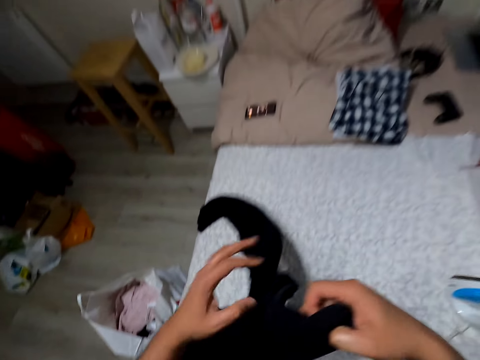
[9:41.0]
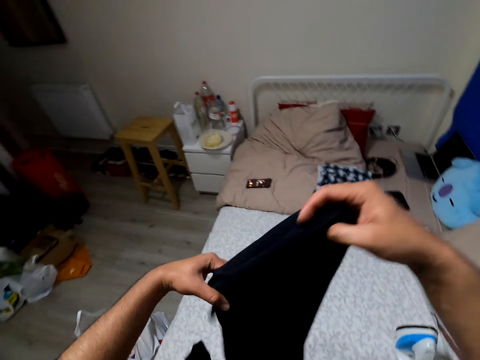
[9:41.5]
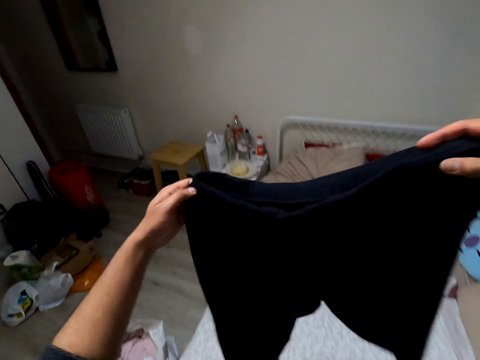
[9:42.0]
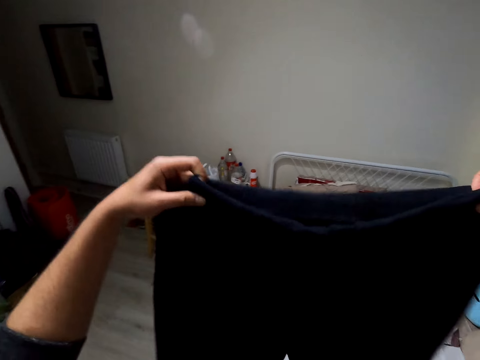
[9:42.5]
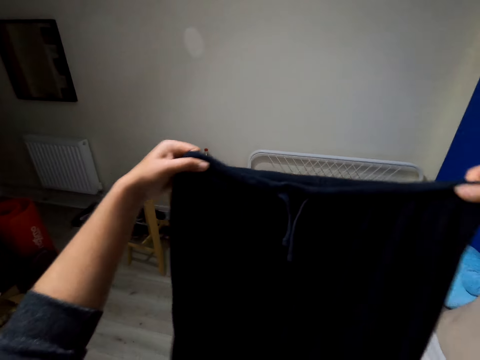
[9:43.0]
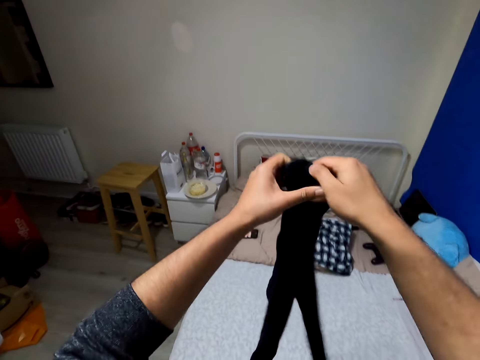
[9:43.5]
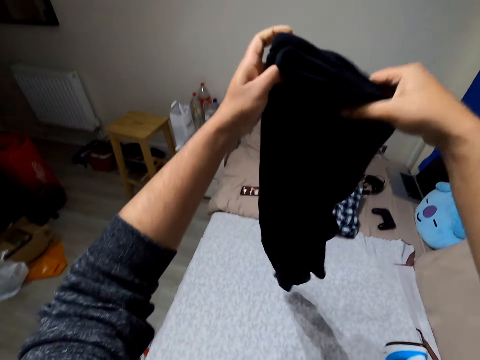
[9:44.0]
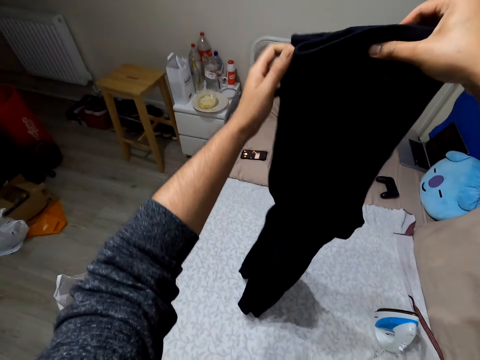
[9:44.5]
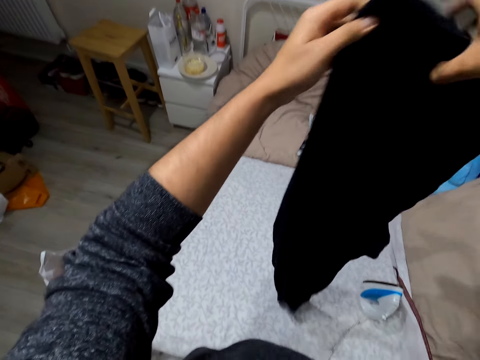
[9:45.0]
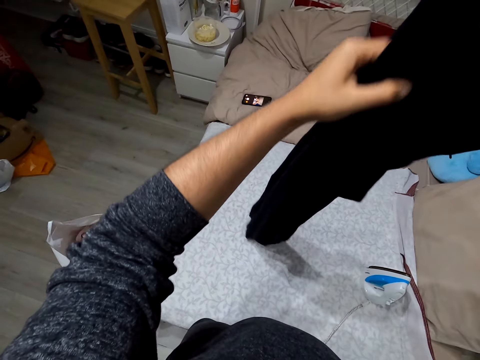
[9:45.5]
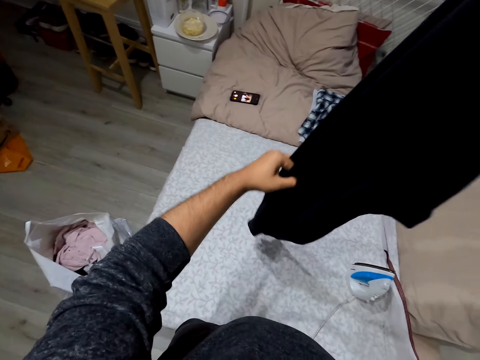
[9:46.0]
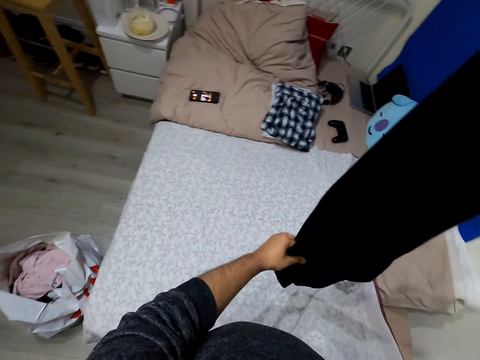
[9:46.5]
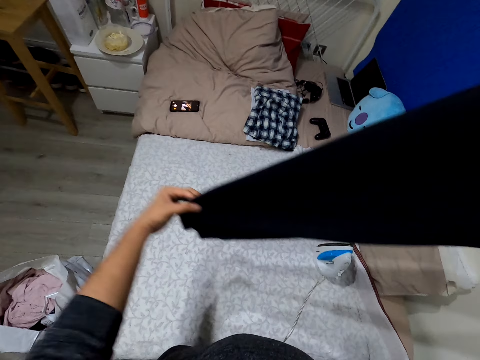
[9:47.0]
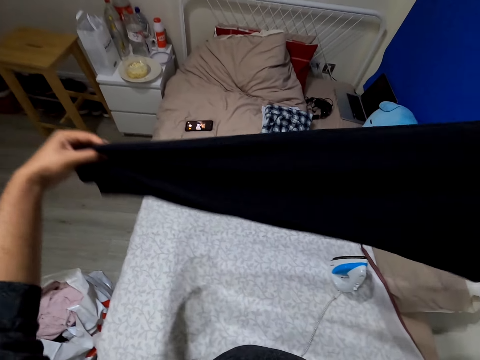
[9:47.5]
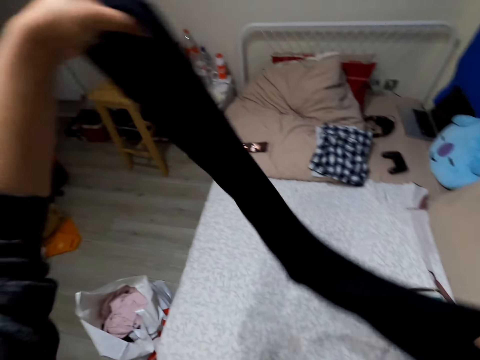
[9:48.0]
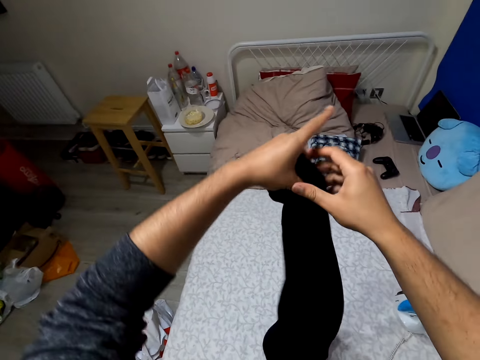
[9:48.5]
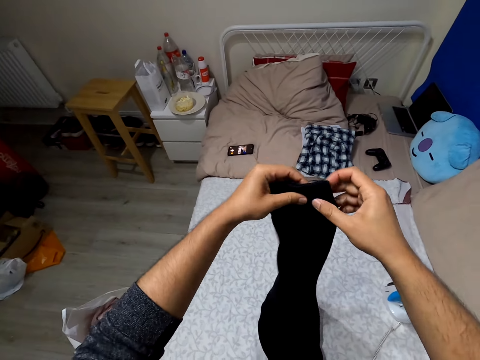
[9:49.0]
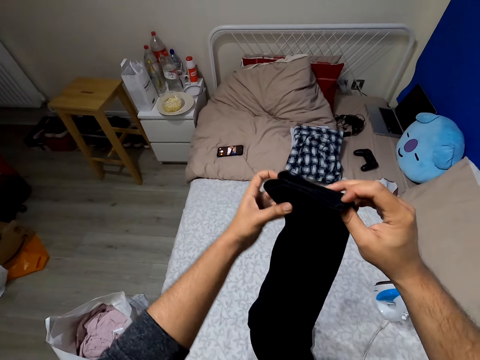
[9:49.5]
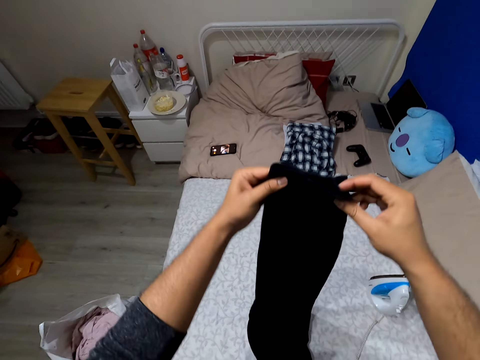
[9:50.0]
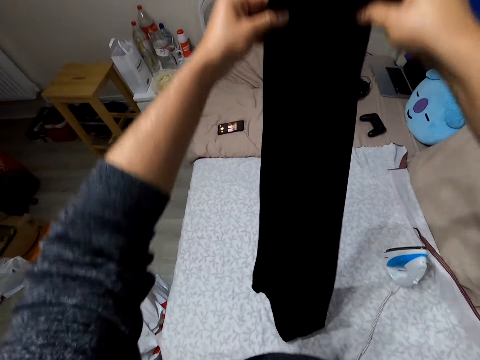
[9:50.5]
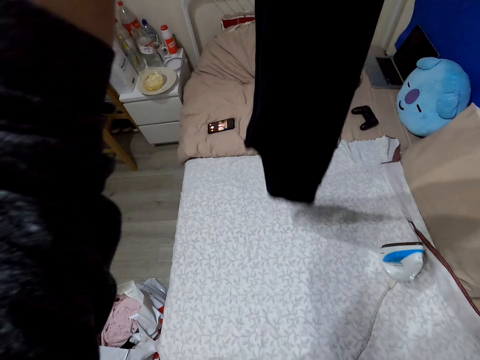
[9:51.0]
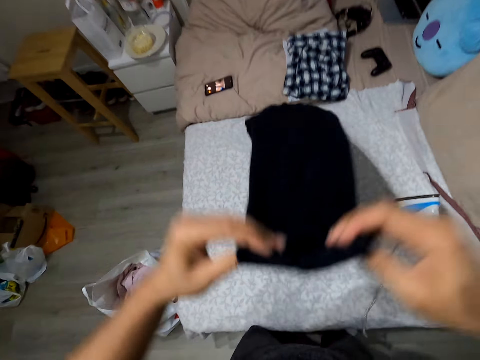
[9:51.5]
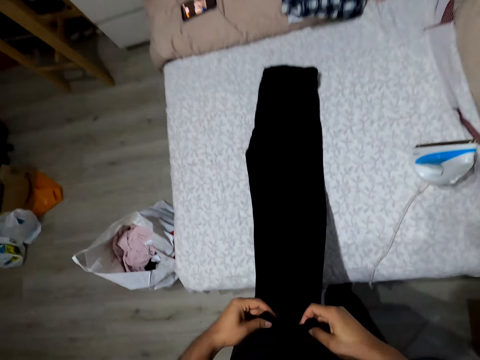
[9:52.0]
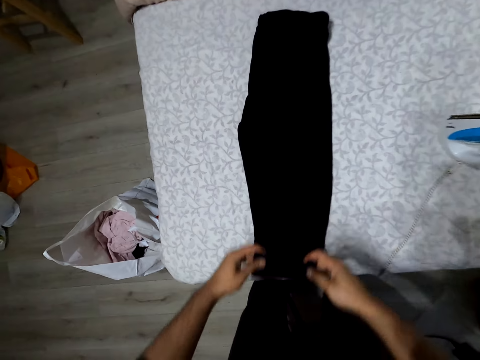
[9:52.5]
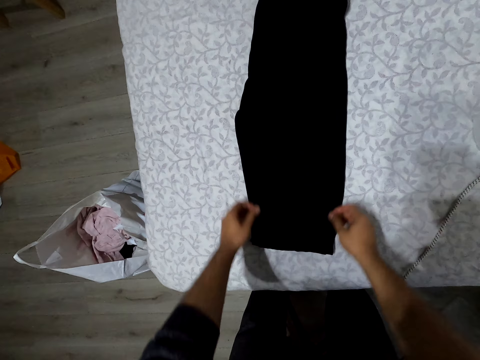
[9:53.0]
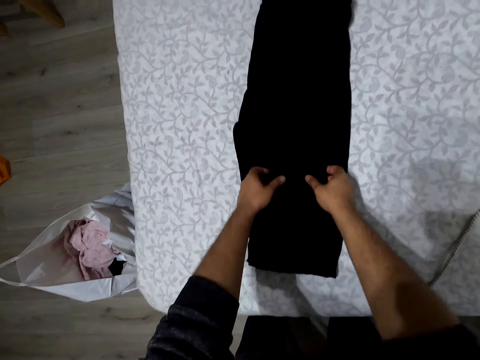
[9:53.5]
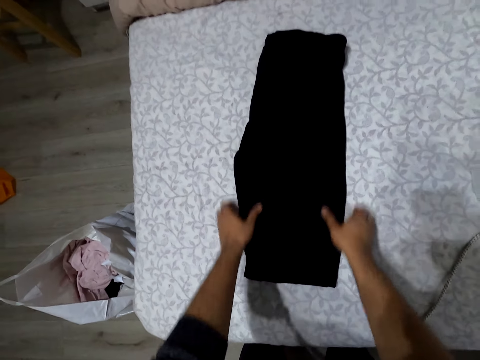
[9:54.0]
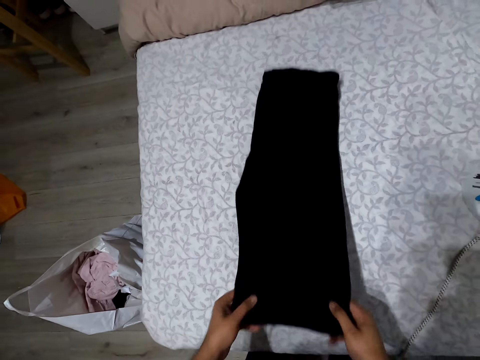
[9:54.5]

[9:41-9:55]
The camera wearer folds the pant or cloth. They drop the cloth. They fold the cloth.

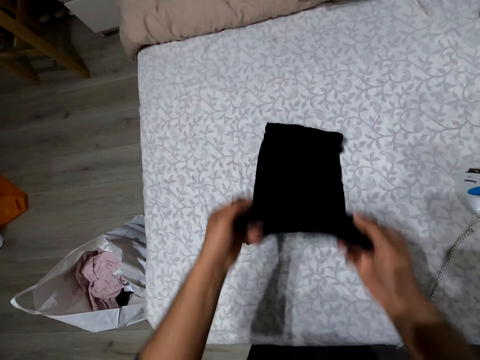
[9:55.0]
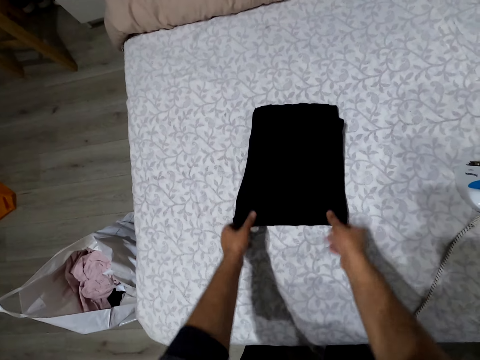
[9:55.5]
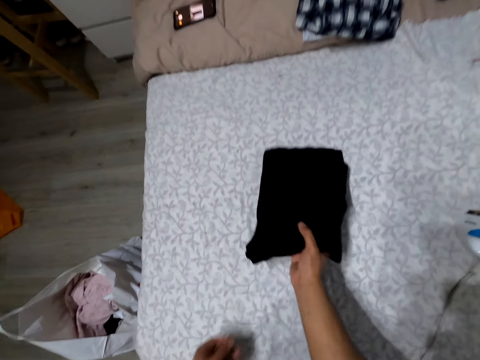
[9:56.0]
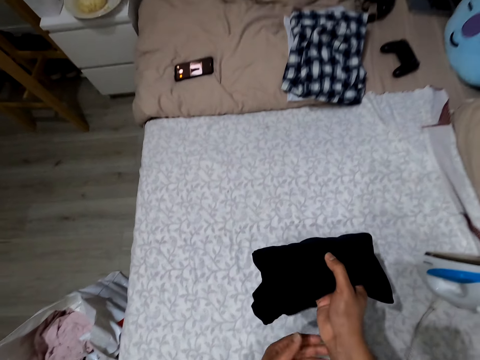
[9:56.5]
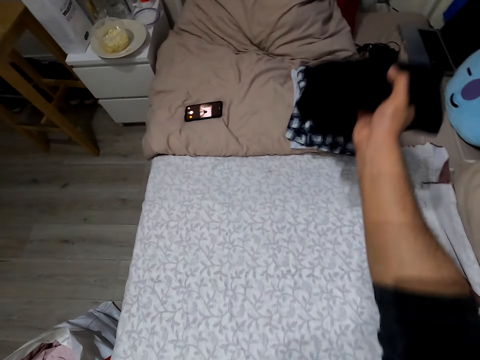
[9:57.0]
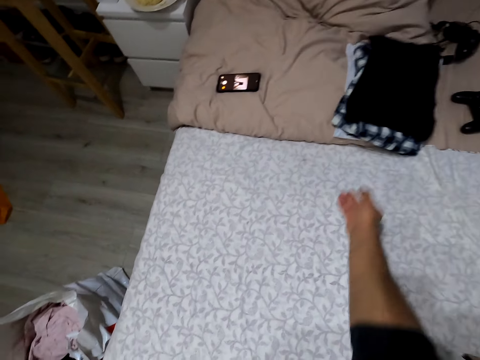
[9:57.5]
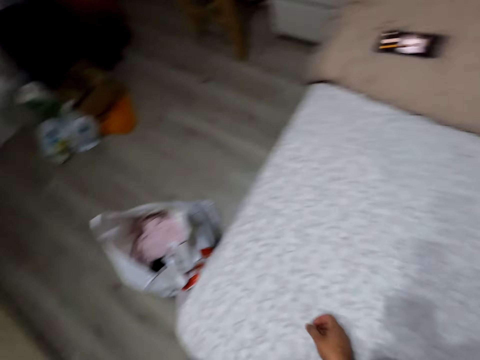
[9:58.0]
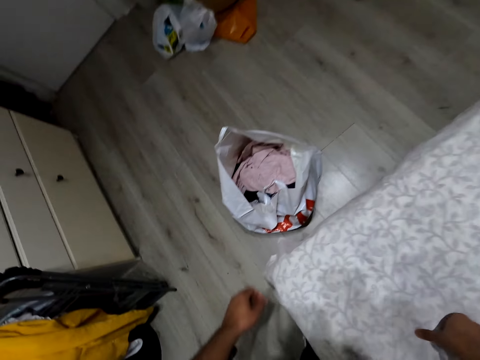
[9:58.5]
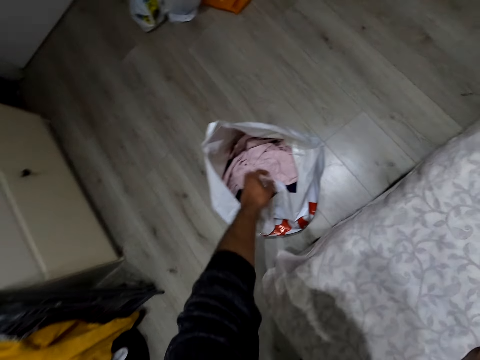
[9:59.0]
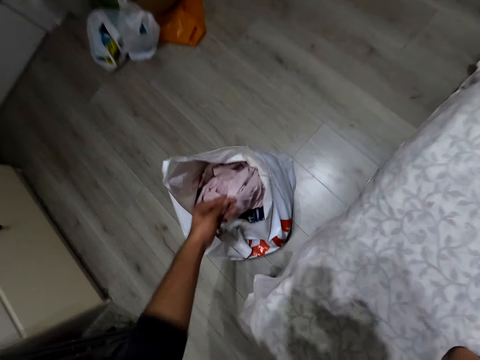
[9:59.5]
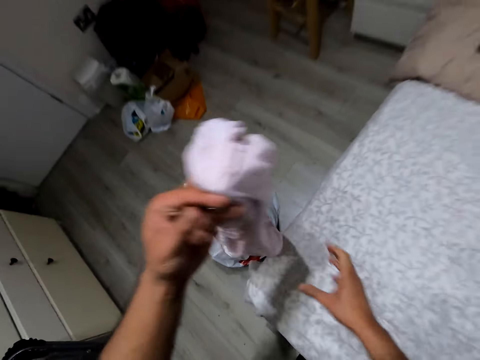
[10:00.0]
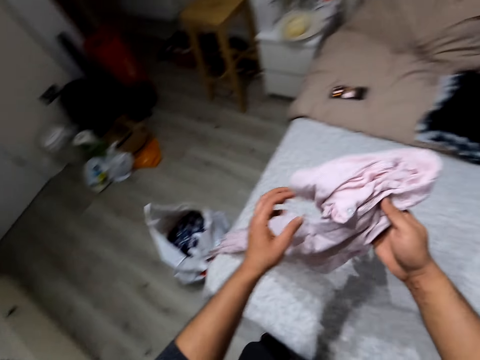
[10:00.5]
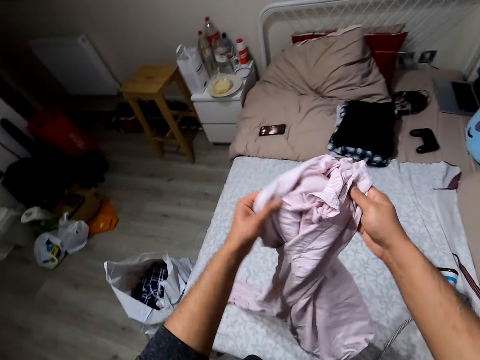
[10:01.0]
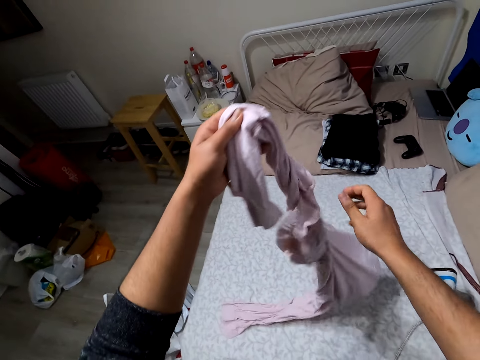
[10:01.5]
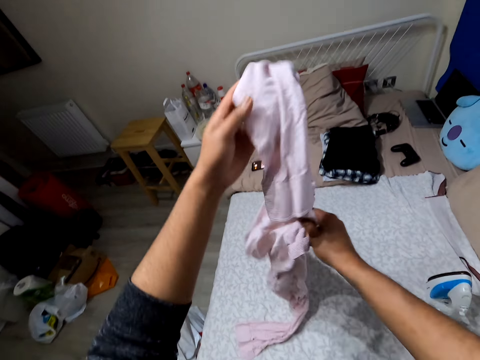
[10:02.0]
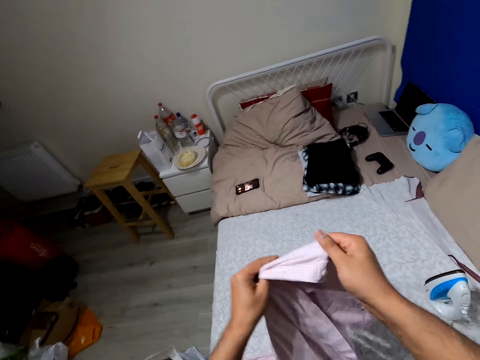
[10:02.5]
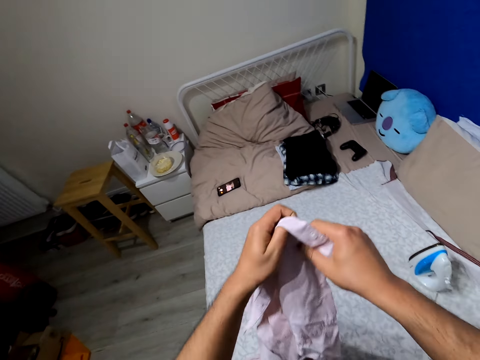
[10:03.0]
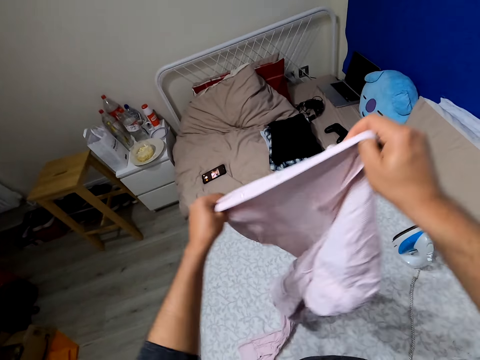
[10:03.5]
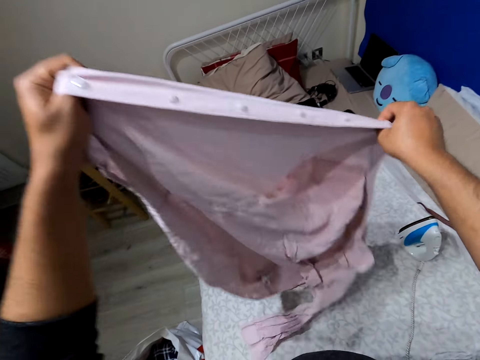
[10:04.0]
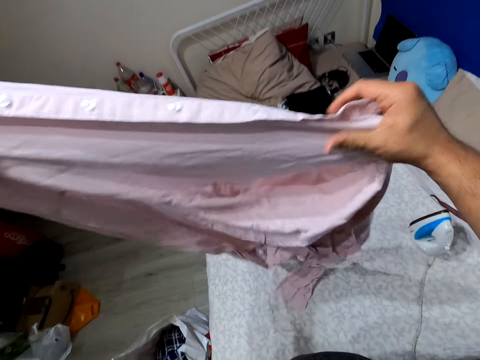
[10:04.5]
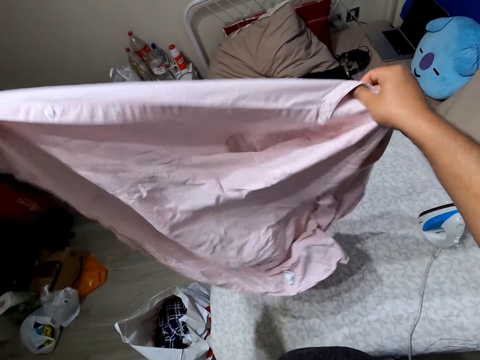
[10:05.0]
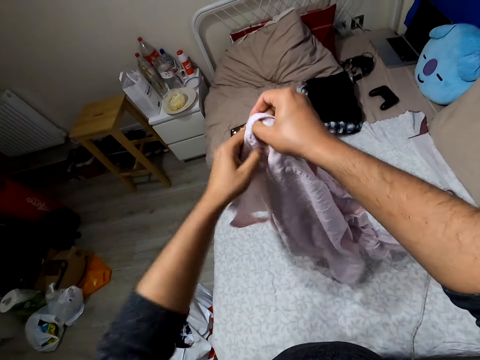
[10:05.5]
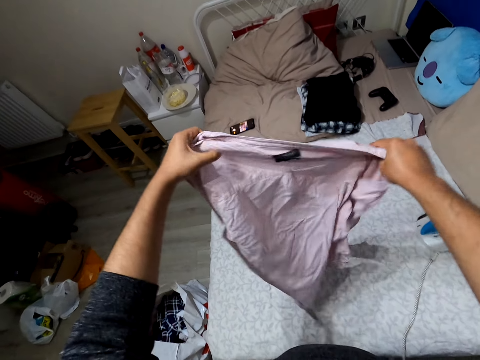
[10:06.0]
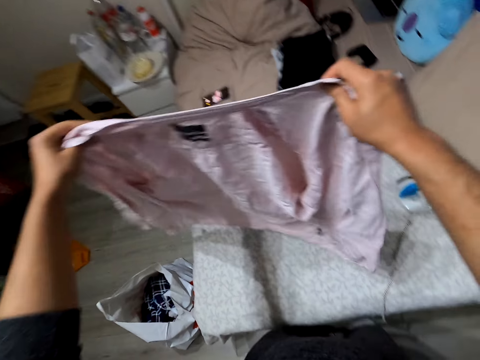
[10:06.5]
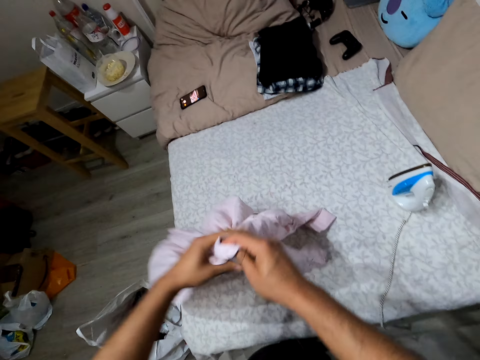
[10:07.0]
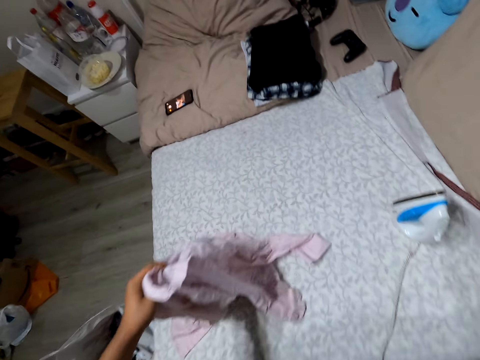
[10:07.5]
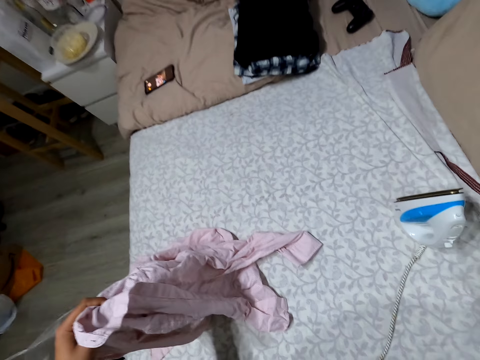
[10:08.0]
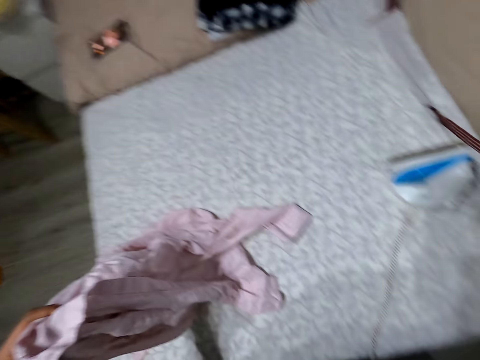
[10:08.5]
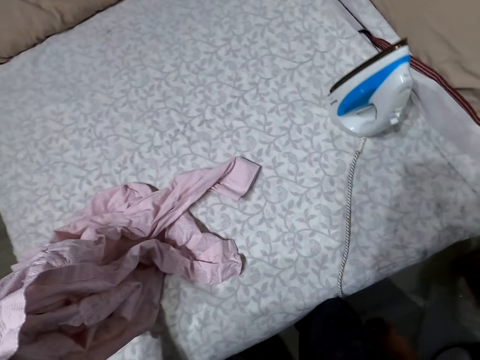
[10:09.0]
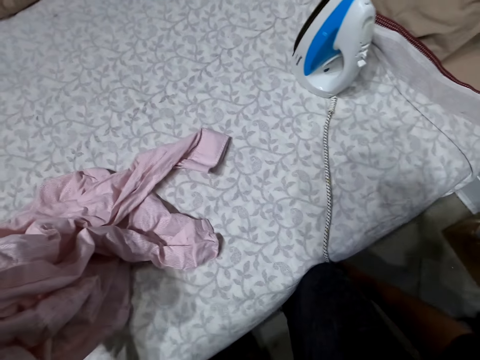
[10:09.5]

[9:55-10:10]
The camera wearer picks up a cloth. They put the pant aside. They pick up a shirt or cloth. They straighten the cloth. They sit.
